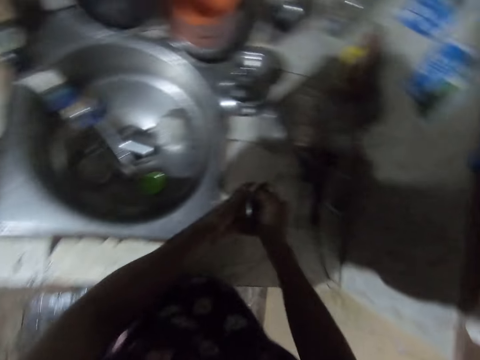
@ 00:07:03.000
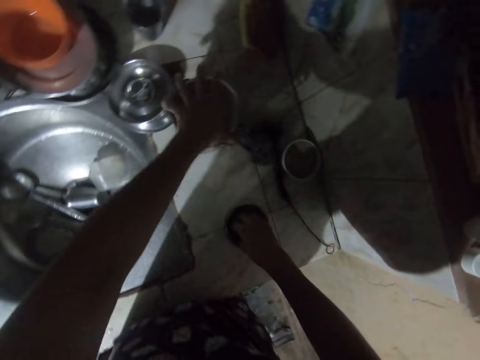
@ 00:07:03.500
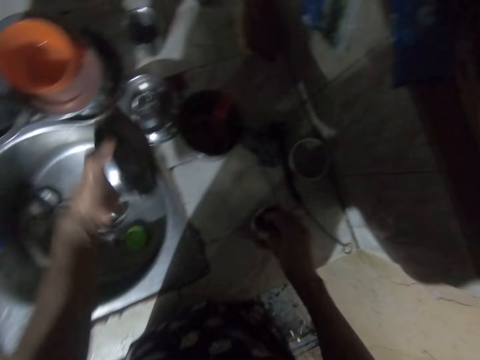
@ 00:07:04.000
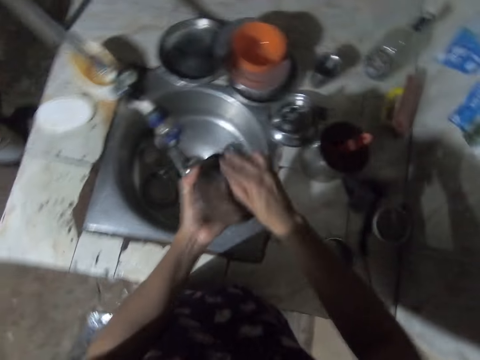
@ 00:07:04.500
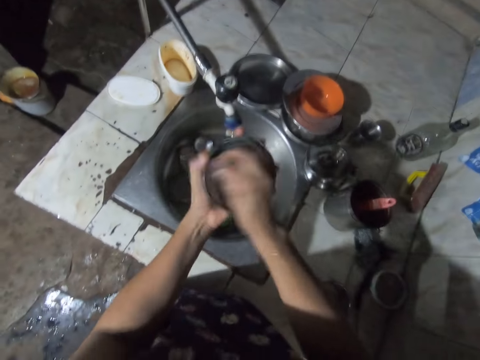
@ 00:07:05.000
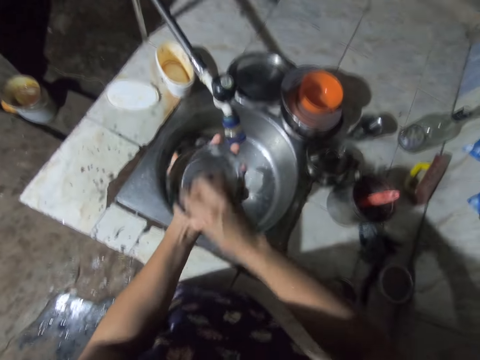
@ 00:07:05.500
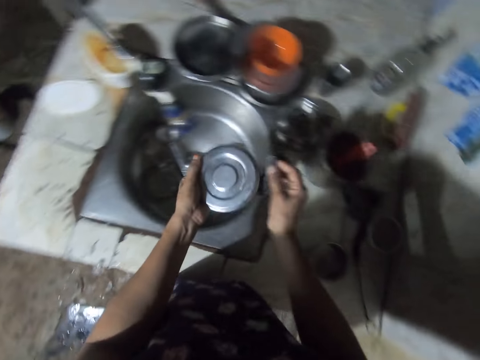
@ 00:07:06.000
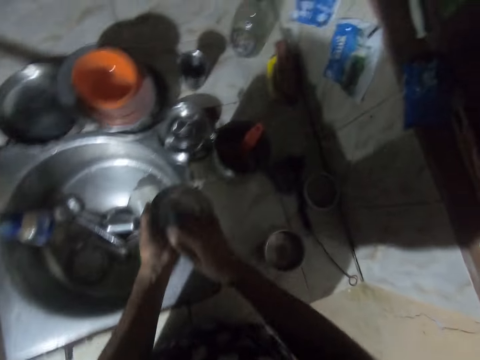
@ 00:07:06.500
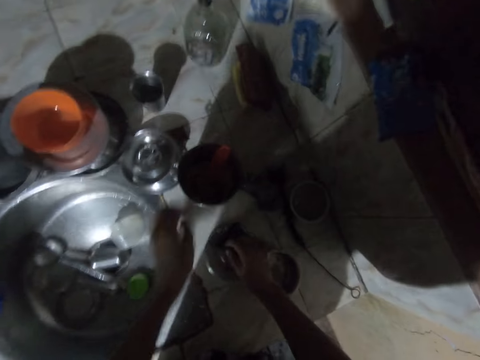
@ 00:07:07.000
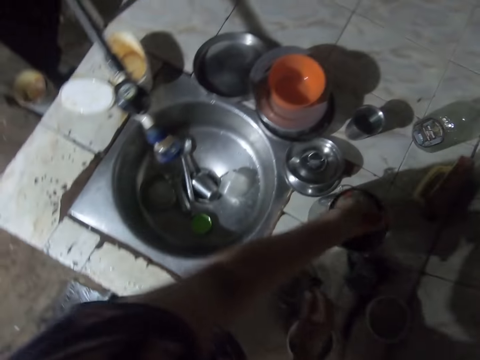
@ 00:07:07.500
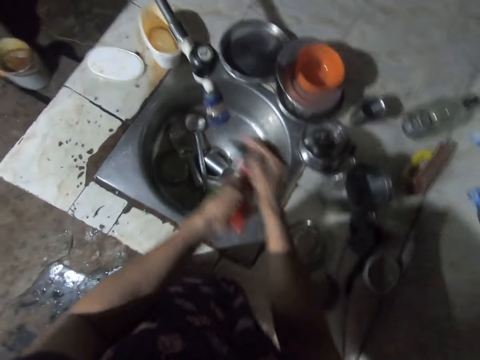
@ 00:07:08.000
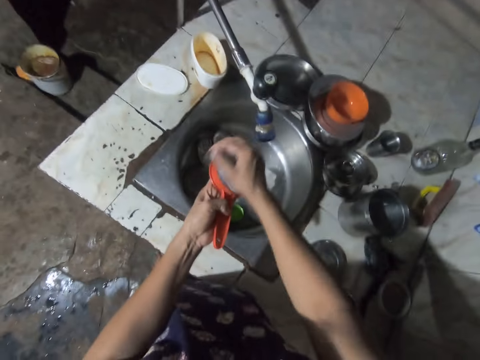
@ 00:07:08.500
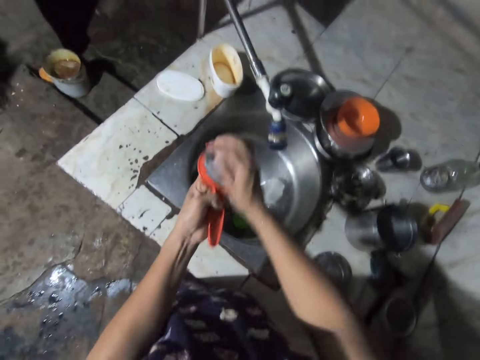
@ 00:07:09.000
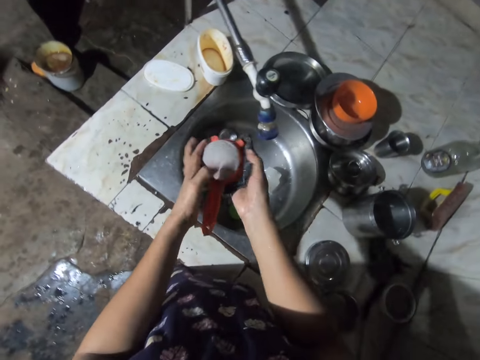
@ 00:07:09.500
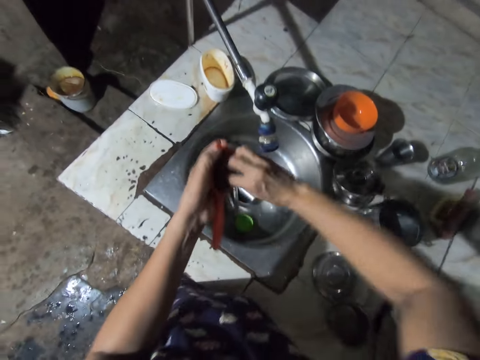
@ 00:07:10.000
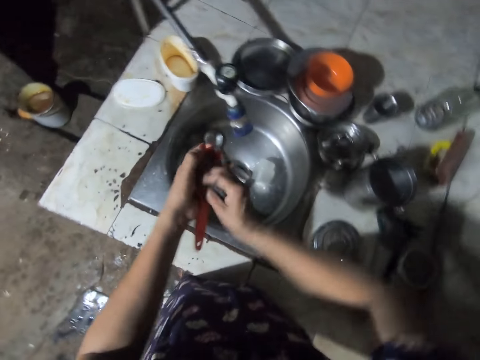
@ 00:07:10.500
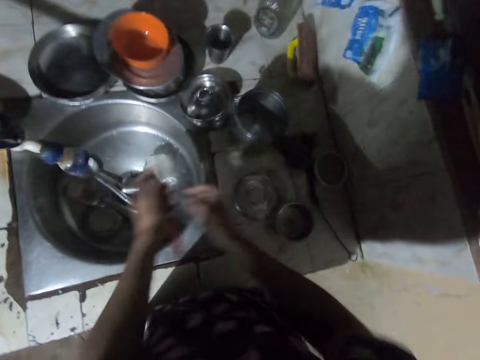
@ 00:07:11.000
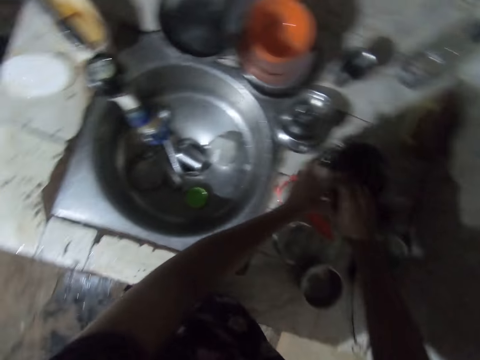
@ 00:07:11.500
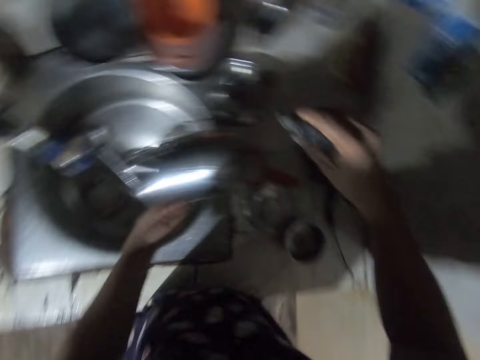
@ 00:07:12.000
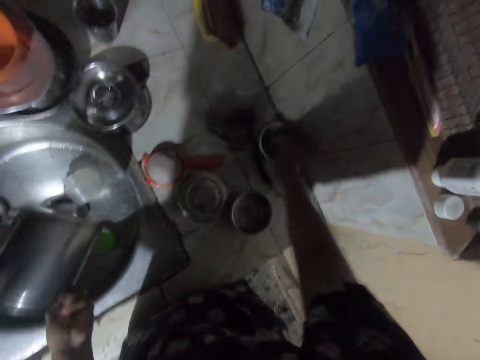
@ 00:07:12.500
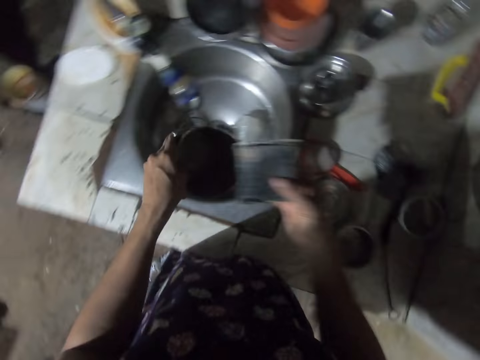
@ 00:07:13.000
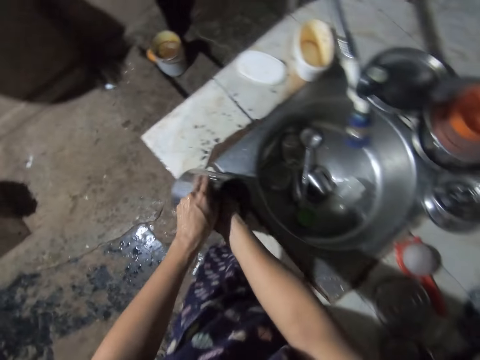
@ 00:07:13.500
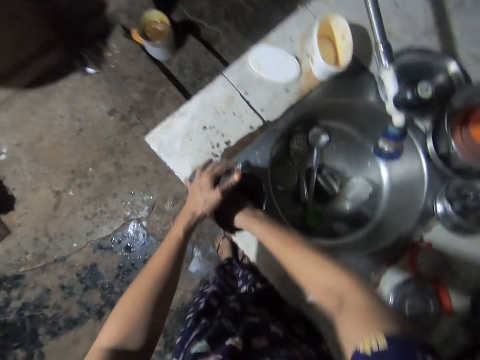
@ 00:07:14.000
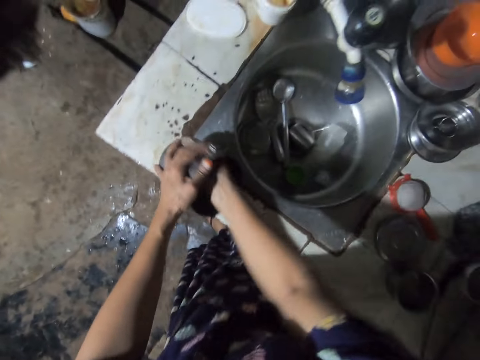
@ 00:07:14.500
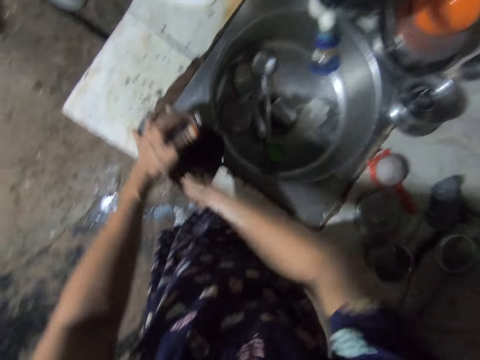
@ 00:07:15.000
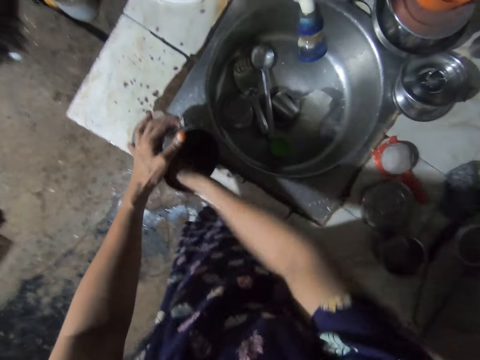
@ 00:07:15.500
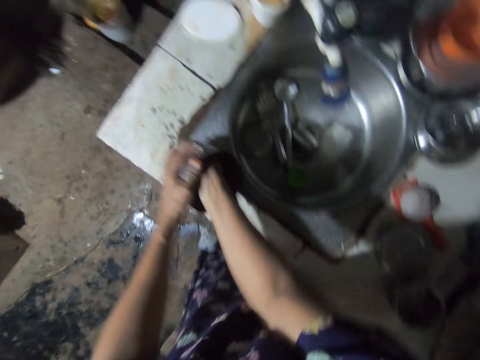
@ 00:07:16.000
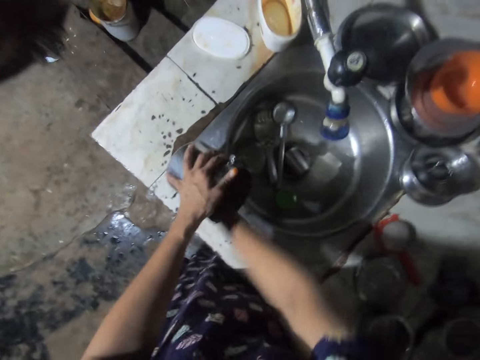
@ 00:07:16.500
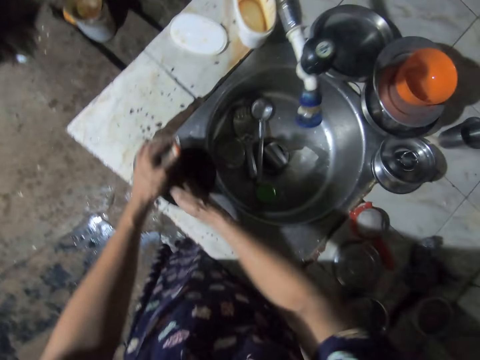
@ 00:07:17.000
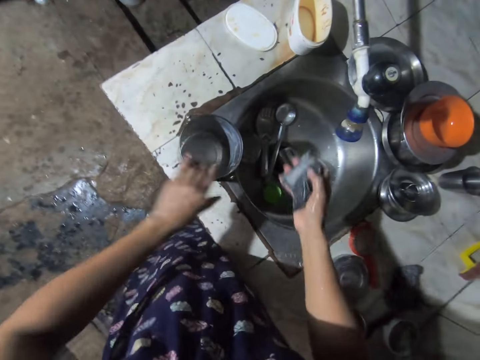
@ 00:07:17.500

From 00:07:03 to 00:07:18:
The camera wearer puts the tin on the counter. They open the tin, wash the lid, and put the lid on the counter top. They pick up a sieve, wash the sieve, and put the sieve on the counter top. They pick up the tin, put the sponge in the soap, and wash the tin.

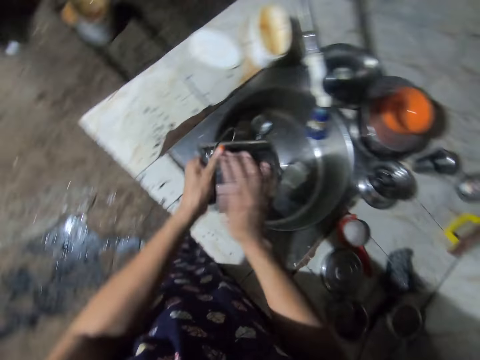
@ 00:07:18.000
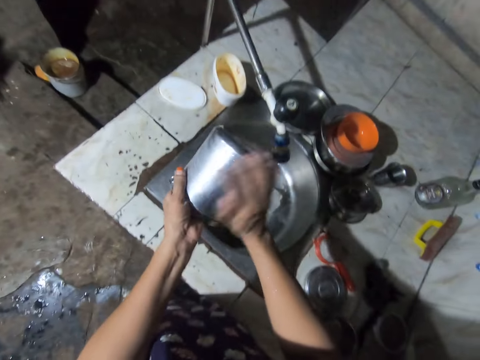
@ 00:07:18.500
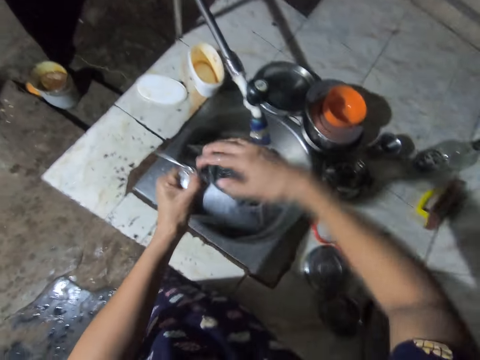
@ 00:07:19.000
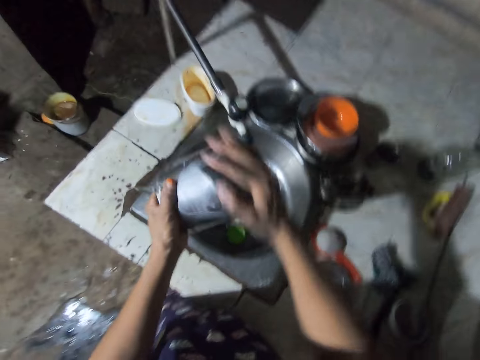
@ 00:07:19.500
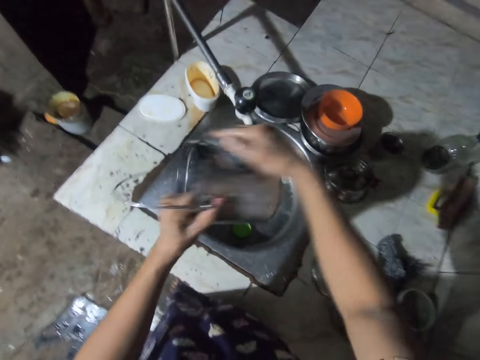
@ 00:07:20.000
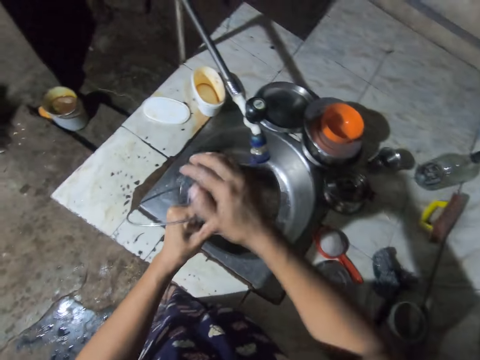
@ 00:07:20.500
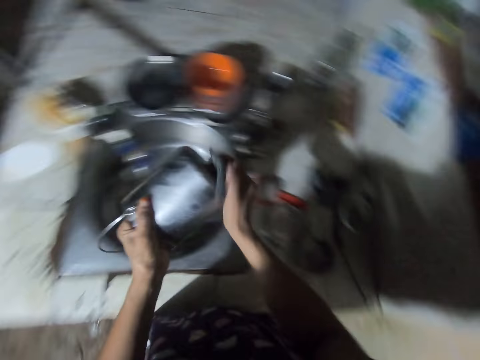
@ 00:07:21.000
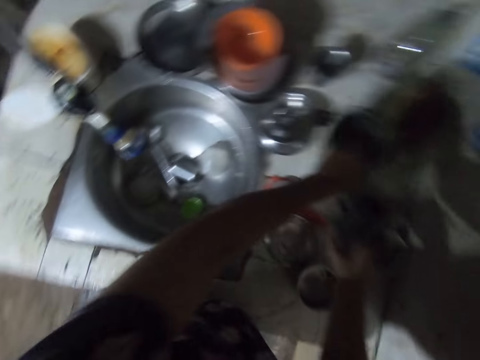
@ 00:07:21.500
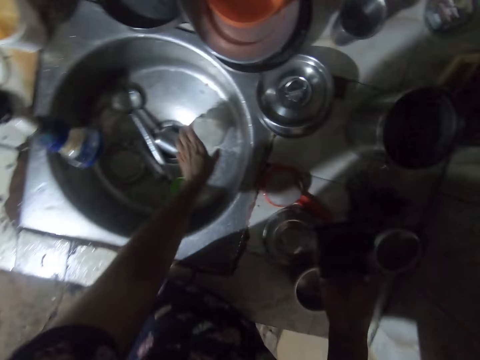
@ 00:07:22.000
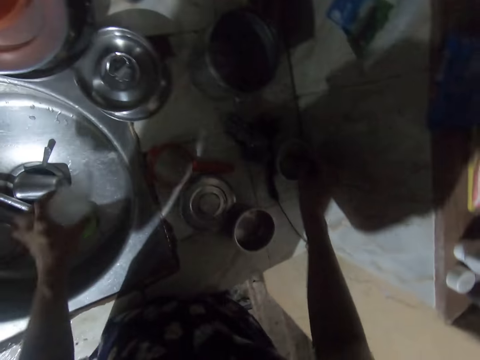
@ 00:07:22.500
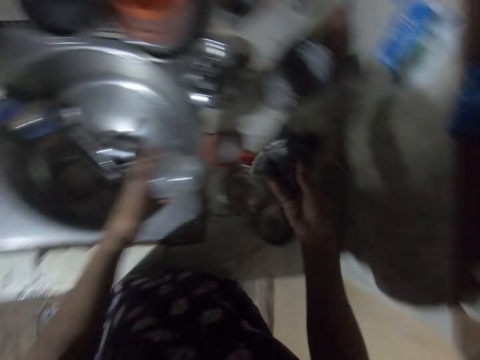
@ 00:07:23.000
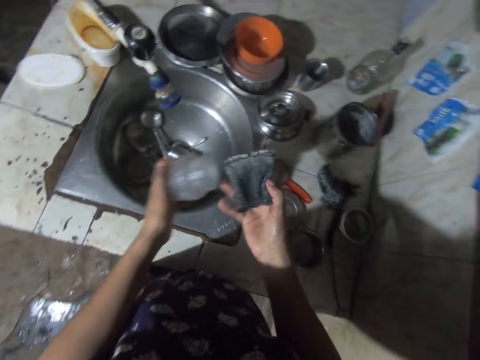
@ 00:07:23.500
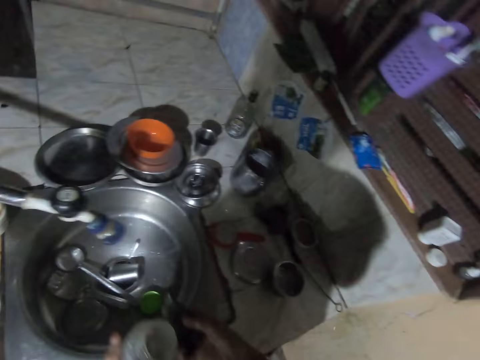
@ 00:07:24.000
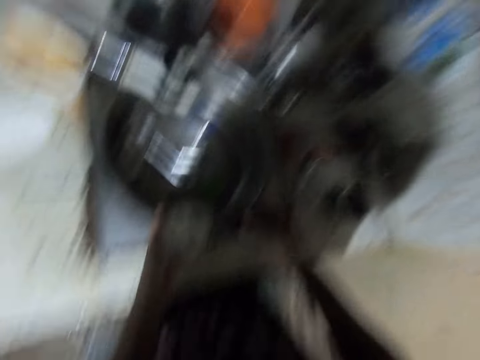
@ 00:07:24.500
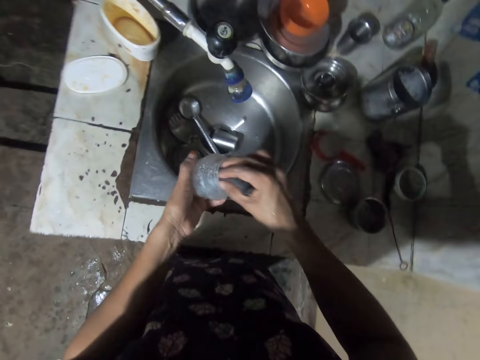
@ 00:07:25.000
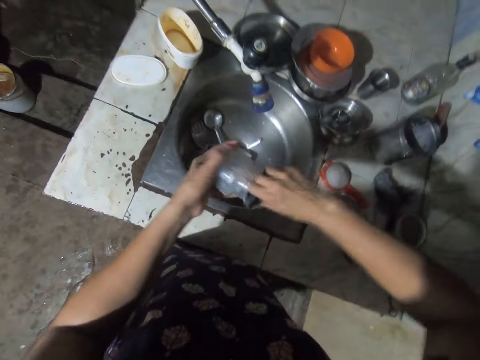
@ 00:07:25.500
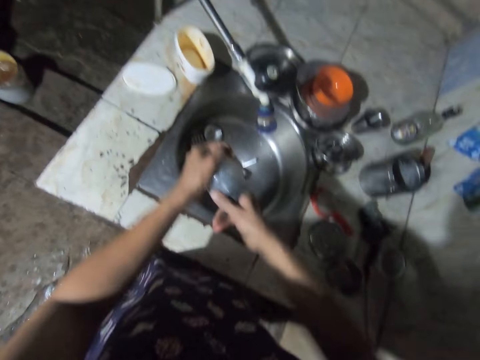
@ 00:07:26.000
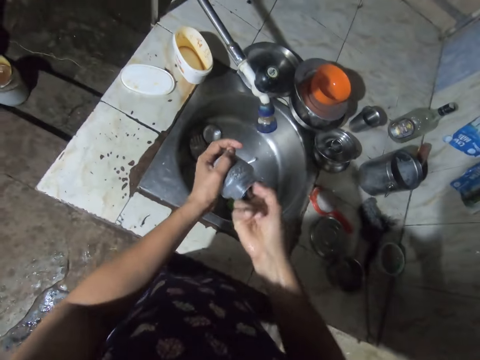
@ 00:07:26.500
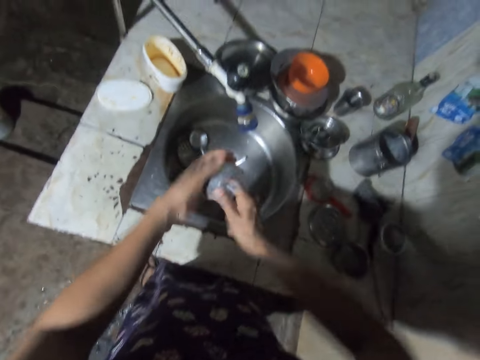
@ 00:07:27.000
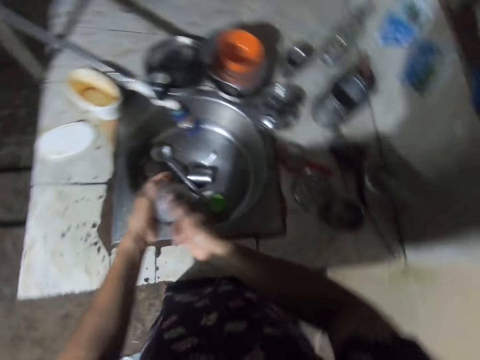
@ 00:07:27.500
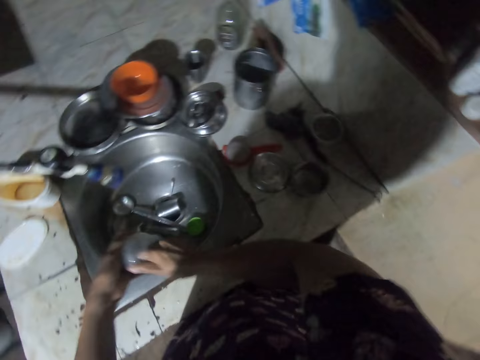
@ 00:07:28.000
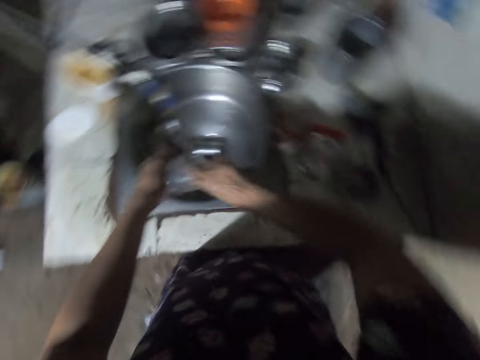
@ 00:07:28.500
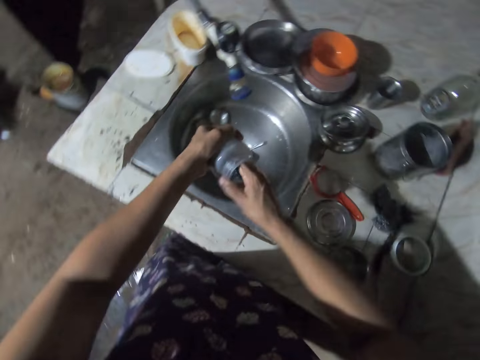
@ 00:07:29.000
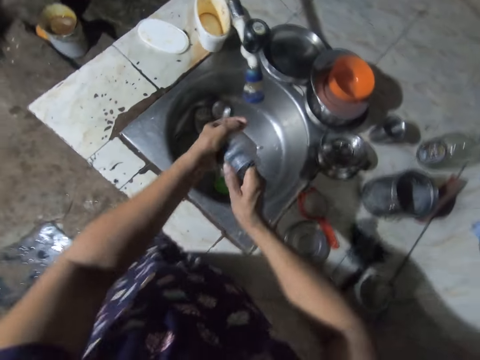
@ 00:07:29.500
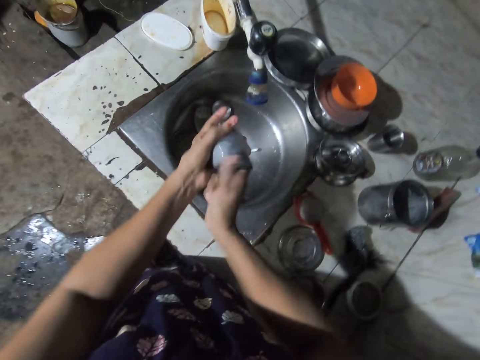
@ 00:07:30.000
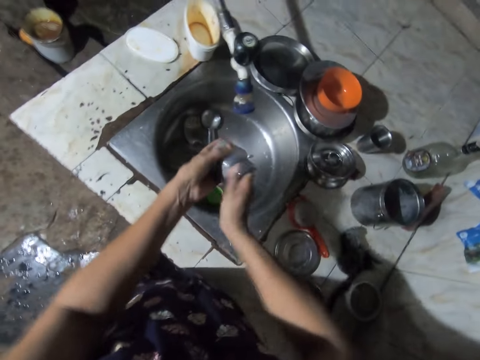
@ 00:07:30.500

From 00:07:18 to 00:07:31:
The camera wearer puts the tin on the counter top. They pick up a bottle, put the sponge in the soap, and wash the bottle.
